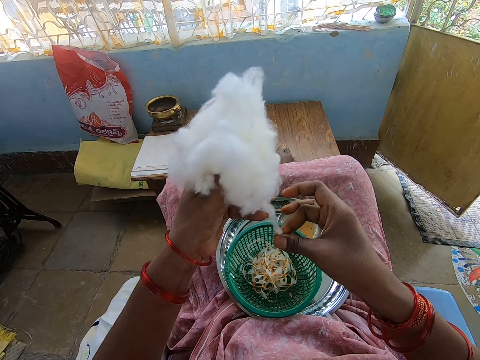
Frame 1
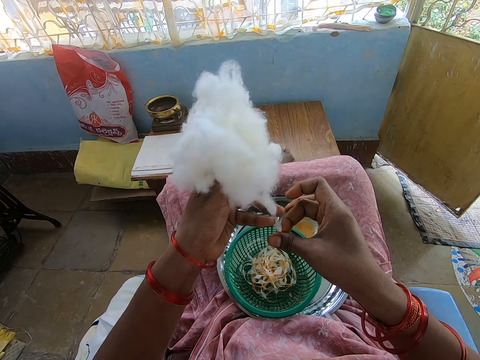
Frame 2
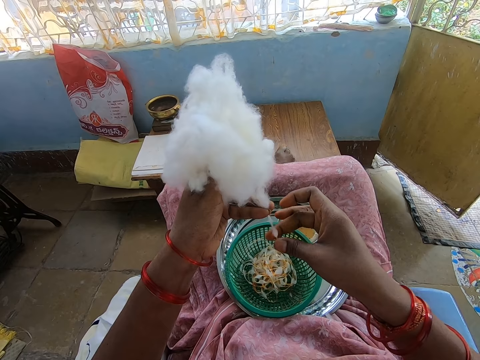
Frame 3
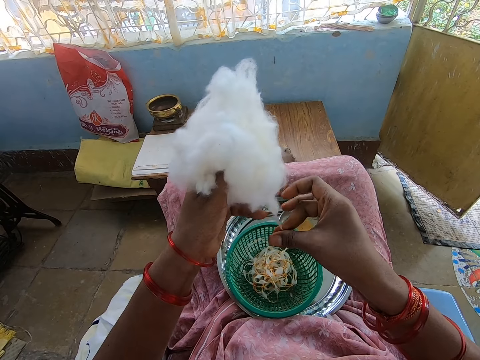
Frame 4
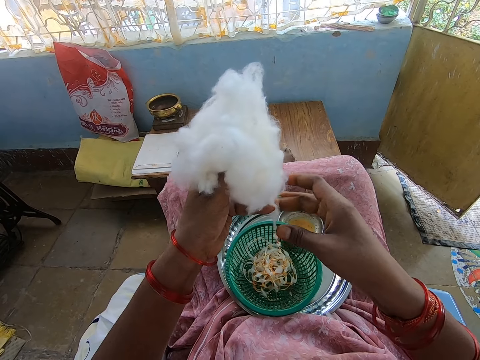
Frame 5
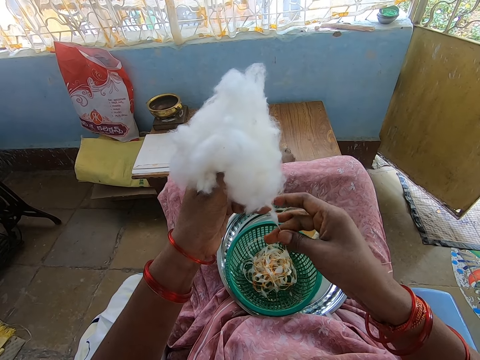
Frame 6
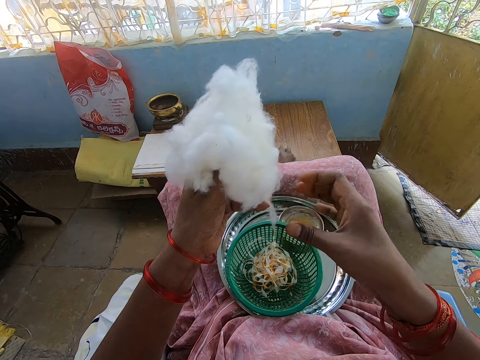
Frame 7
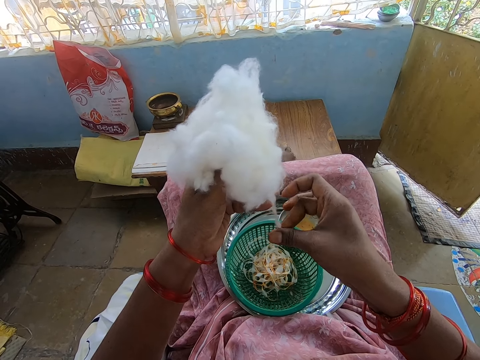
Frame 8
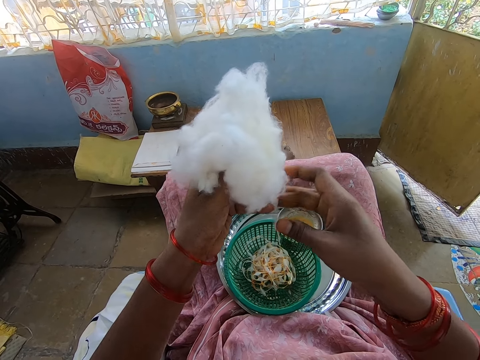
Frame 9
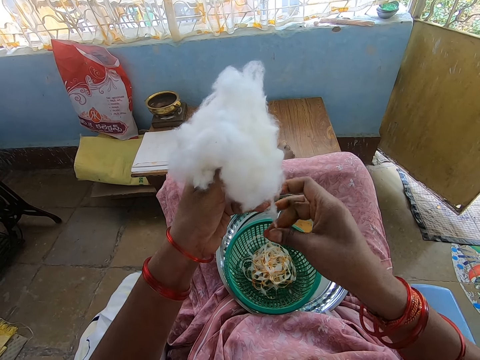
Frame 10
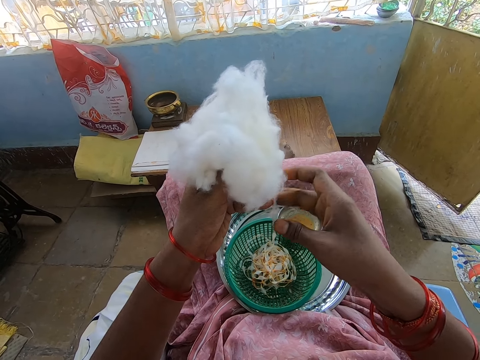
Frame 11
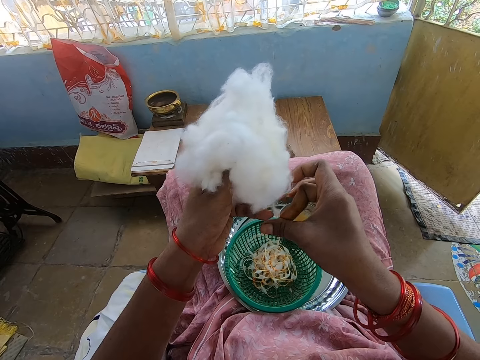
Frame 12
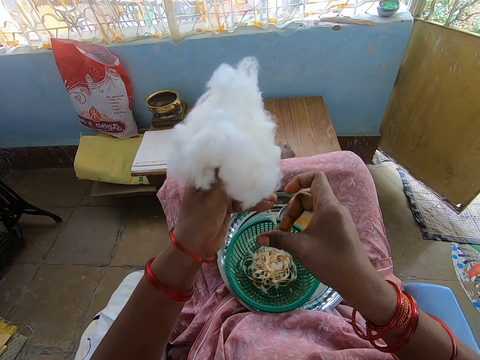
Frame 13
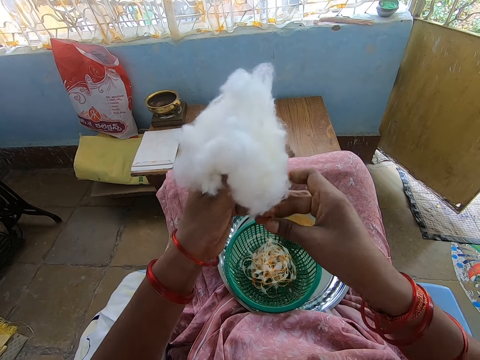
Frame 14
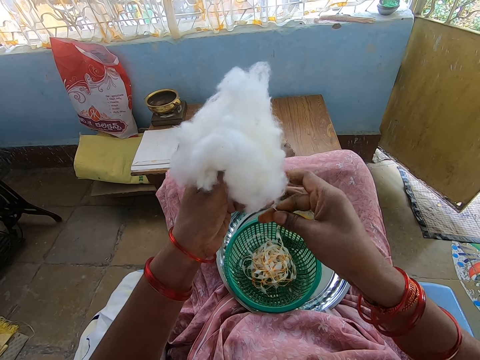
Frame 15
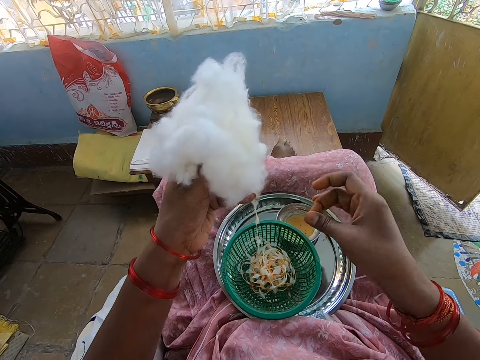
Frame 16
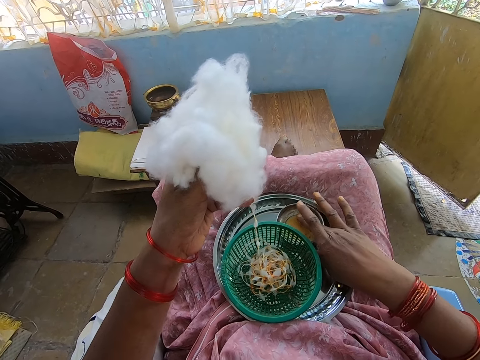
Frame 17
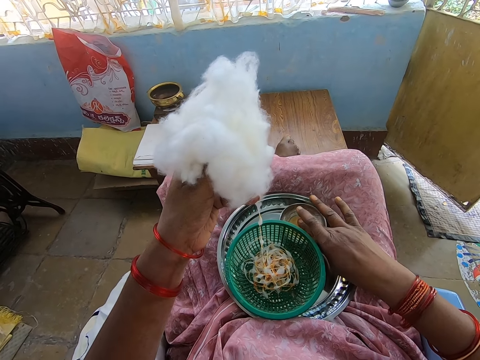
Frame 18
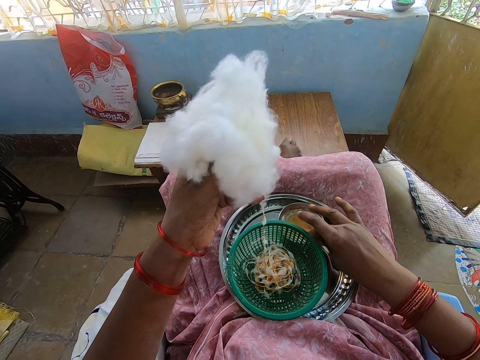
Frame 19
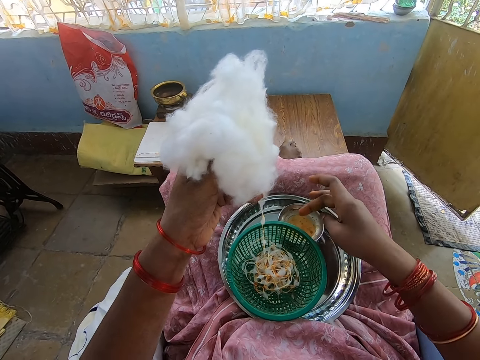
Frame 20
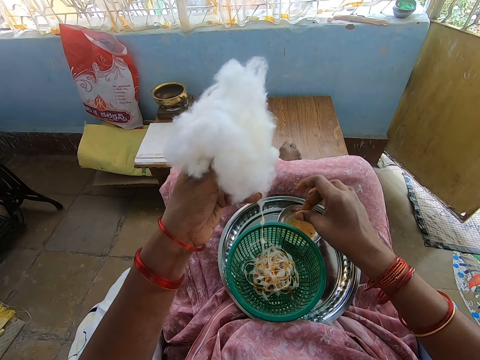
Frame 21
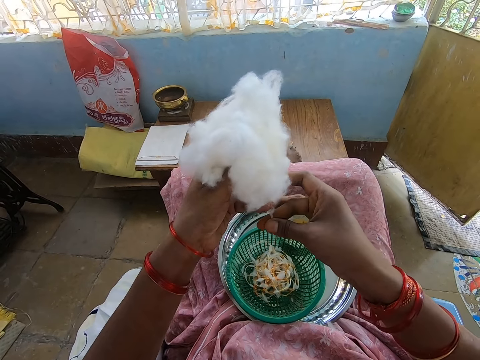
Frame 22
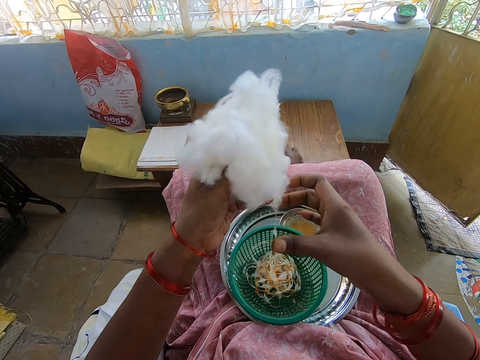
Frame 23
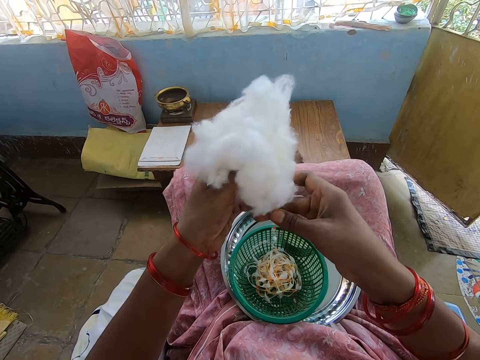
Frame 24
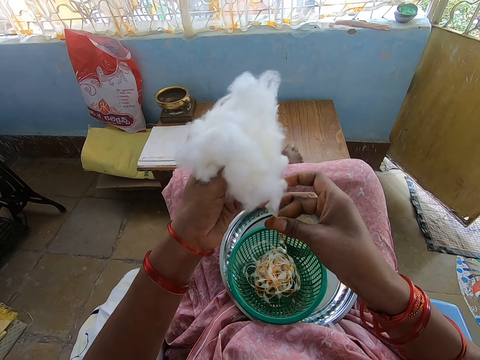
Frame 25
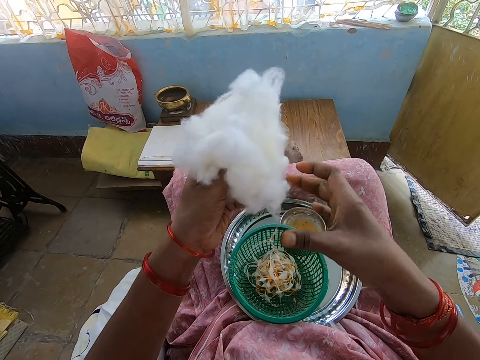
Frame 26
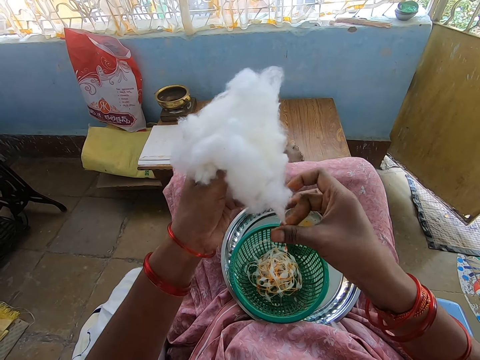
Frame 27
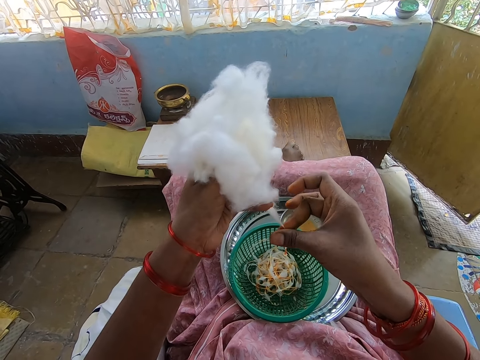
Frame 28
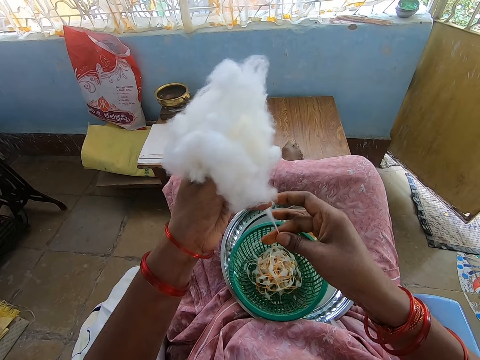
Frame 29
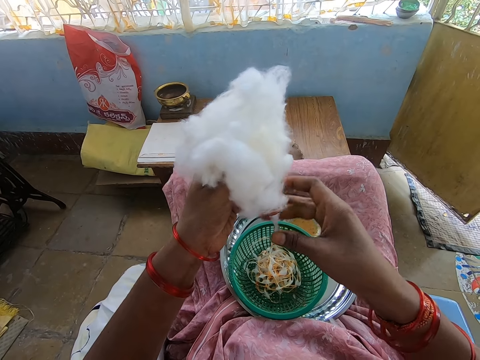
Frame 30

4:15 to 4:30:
The camera wearer touches the oil in the container on the tray on her legs with her right hand. She rubs her right fingers together. She rolls the cotton wool in her left hand with her right hand into the basket on the tray on her legs.

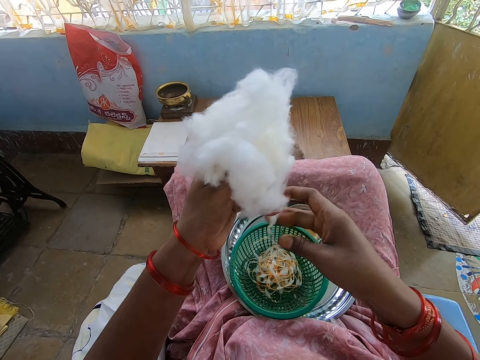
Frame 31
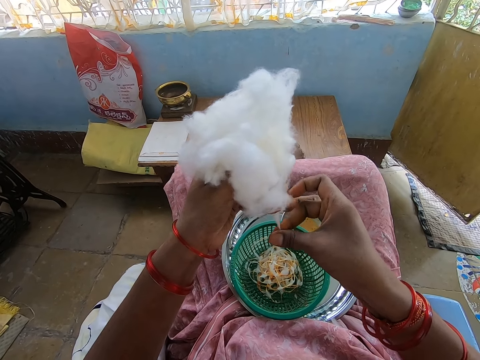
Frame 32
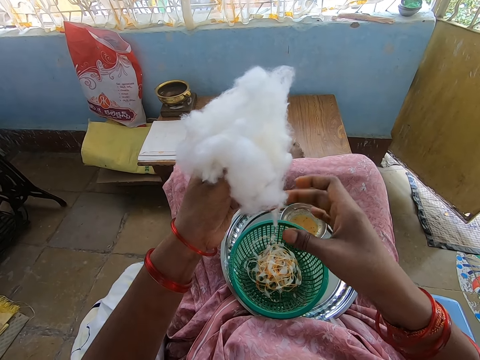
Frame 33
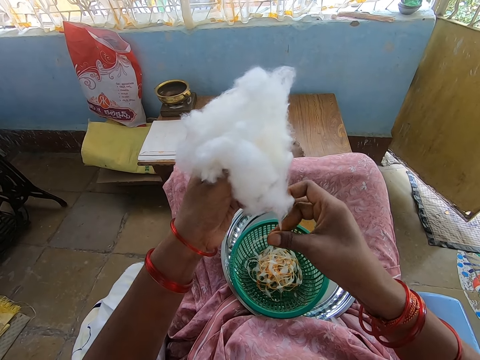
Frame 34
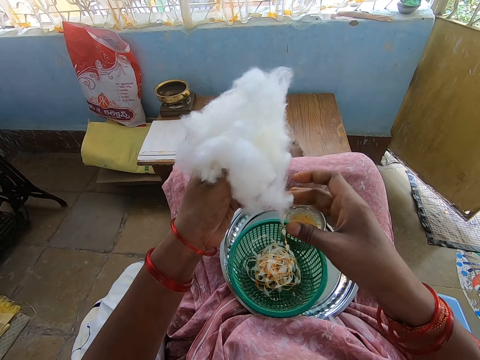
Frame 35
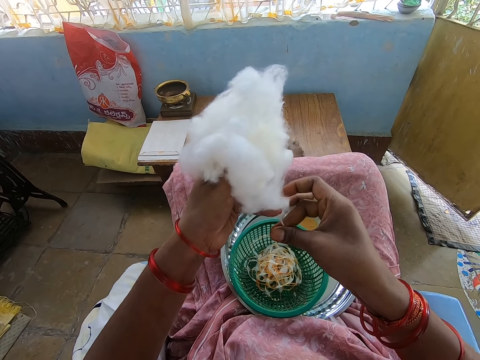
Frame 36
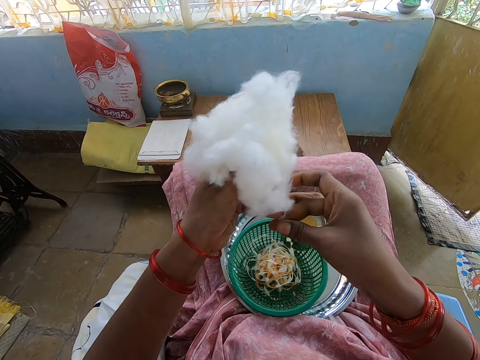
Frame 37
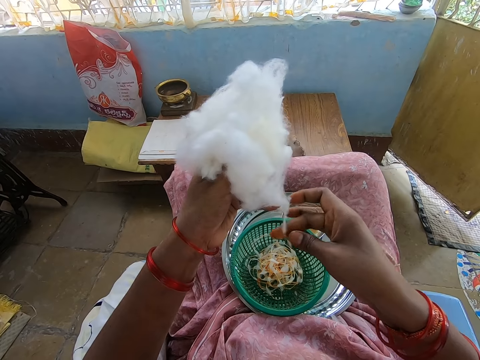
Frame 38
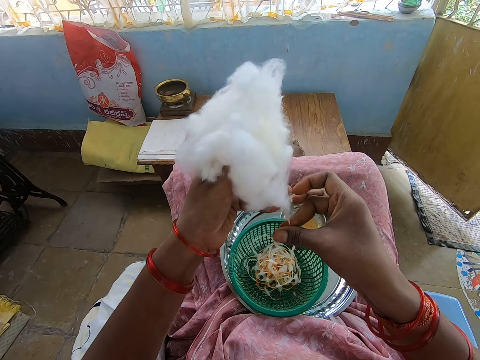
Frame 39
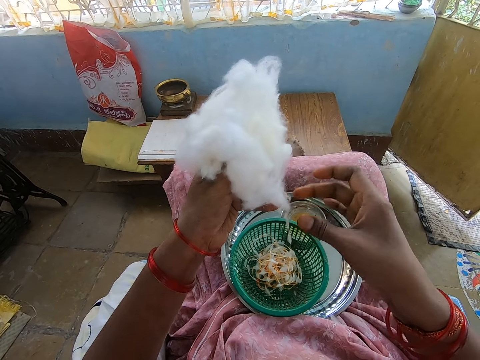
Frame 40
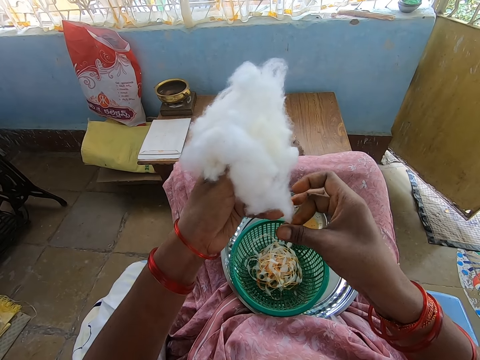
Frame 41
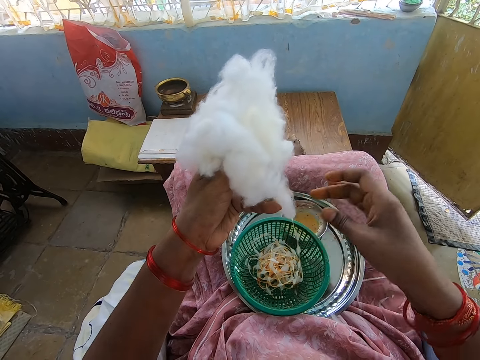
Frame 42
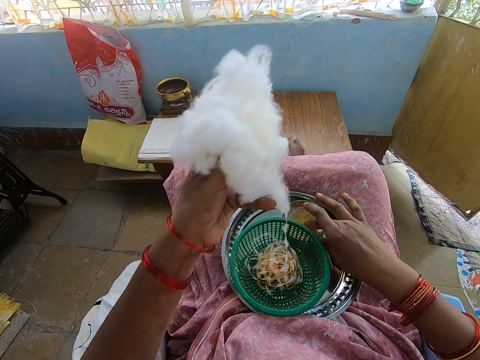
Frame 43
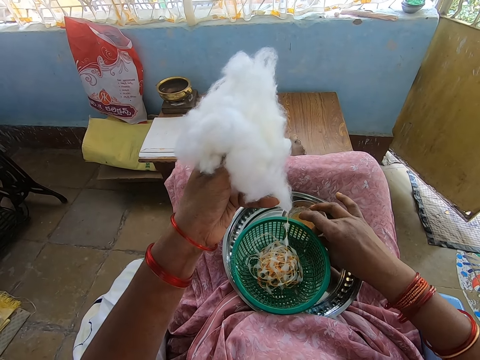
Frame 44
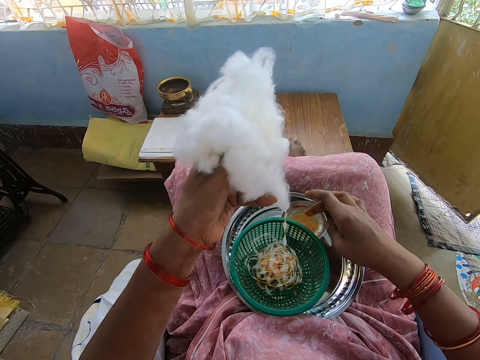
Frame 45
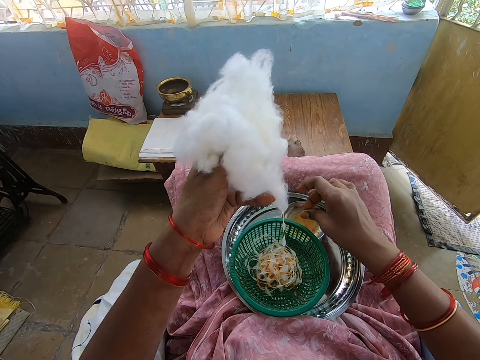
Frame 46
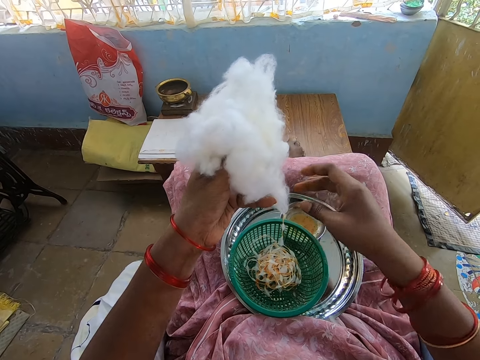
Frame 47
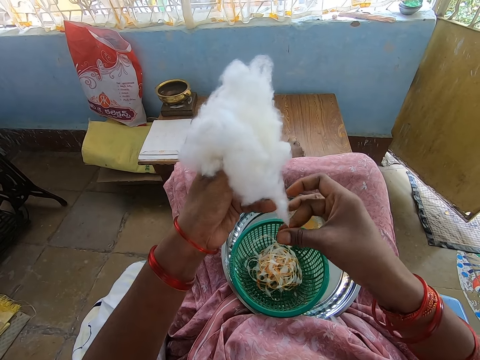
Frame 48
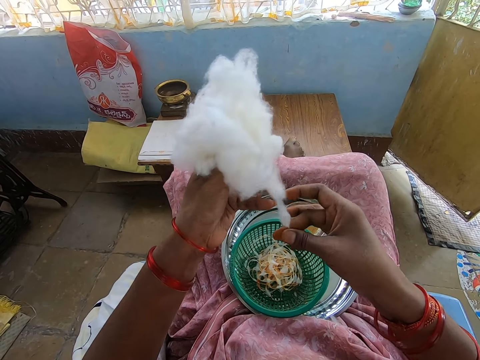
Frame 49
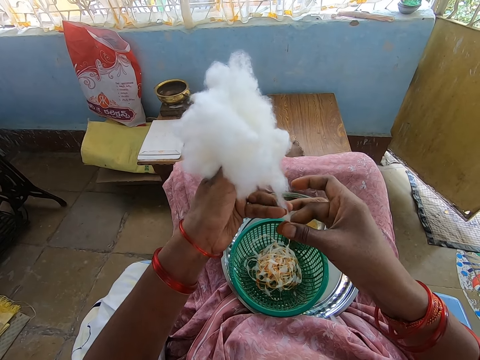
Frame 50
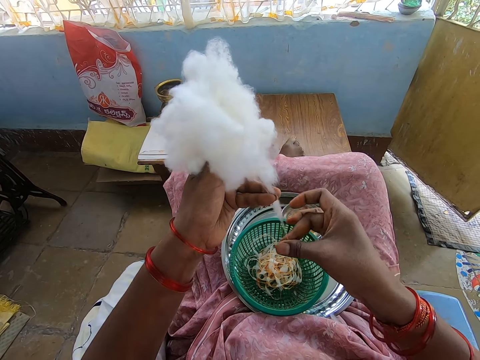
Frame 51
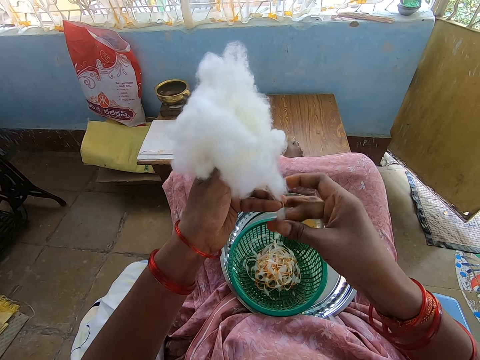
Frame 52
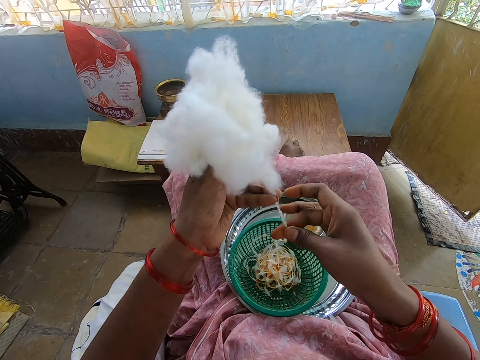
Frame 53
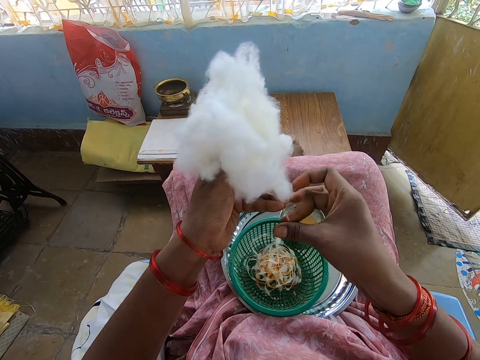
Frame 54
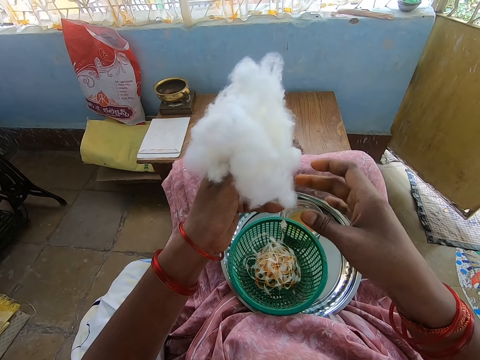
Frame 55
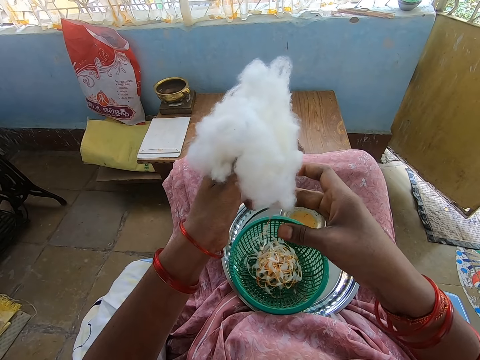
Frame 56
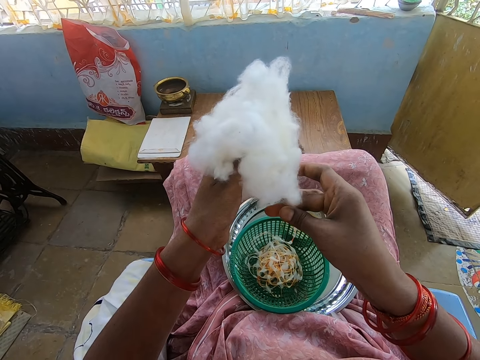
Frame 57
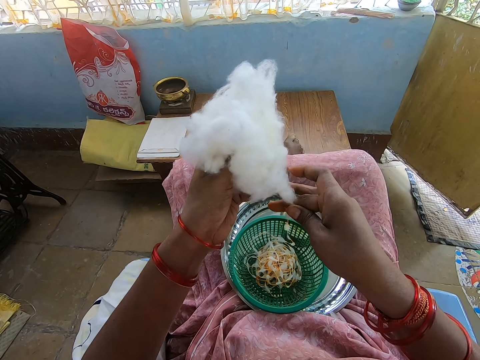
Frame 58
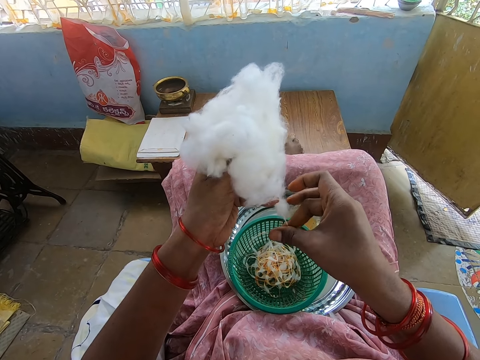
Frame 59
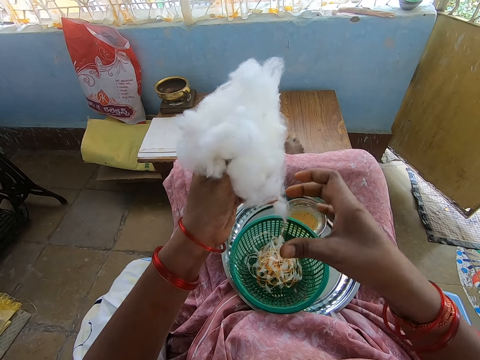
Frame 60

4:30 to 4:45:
The camera wearer touches the oil in the container on the tray on her legs with her right hand. She rubs her right fingers together. She rolls the cotton wool in her left hand with her right hand into the basket on the tray on her legs.
